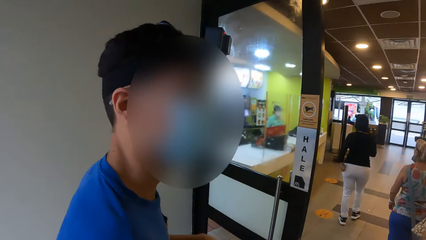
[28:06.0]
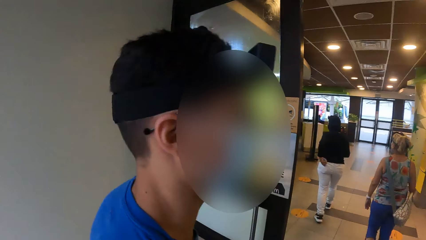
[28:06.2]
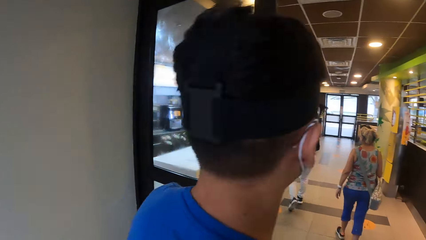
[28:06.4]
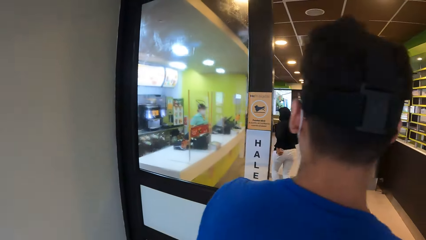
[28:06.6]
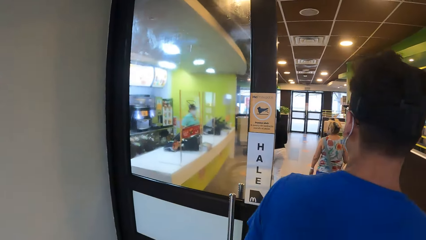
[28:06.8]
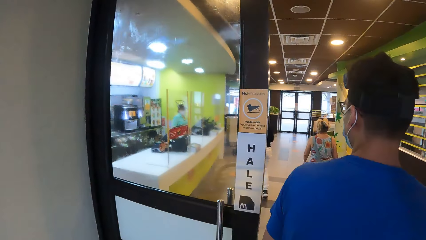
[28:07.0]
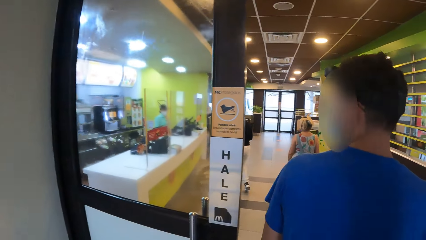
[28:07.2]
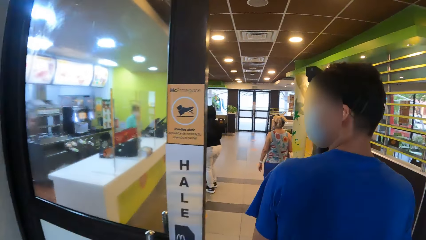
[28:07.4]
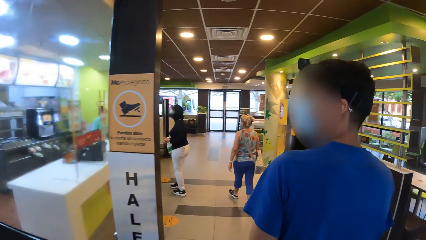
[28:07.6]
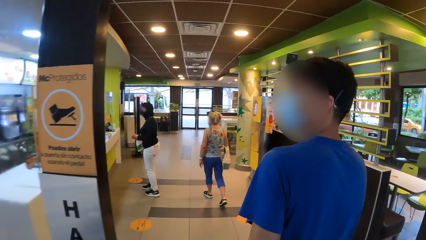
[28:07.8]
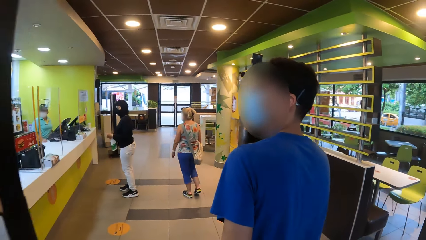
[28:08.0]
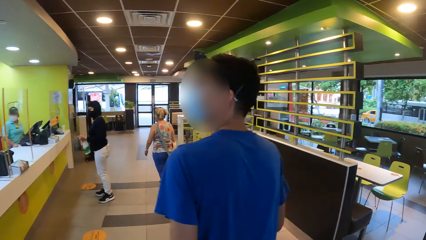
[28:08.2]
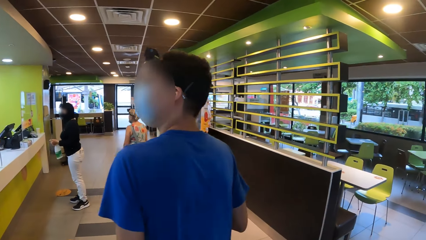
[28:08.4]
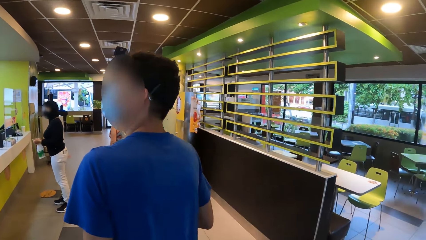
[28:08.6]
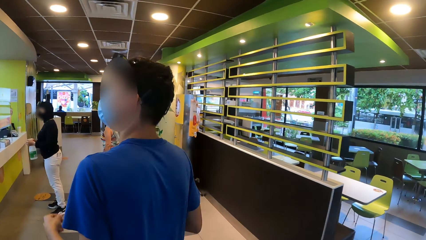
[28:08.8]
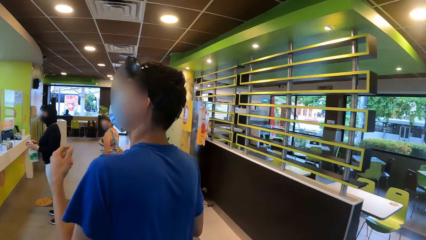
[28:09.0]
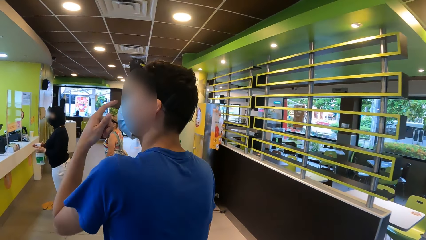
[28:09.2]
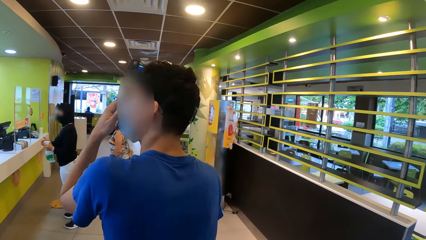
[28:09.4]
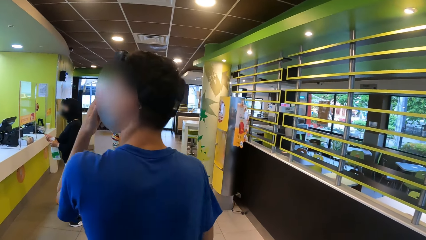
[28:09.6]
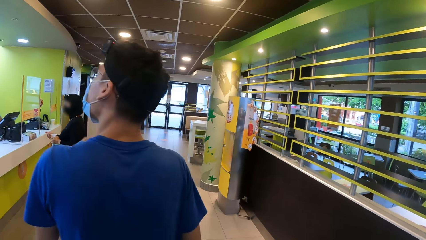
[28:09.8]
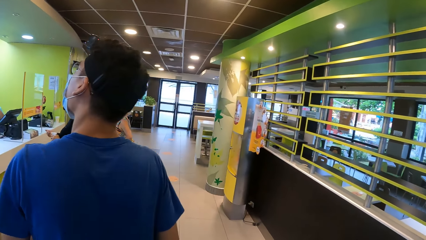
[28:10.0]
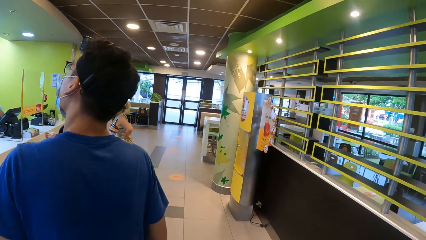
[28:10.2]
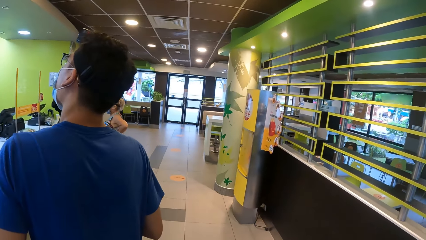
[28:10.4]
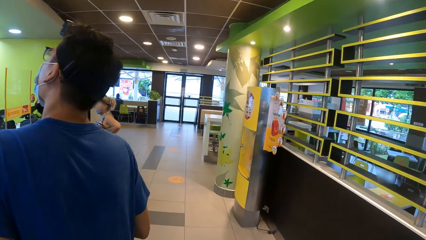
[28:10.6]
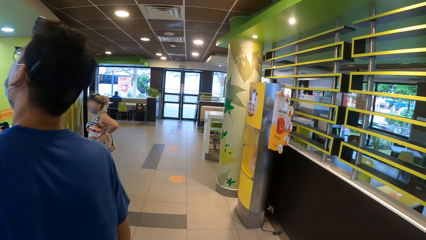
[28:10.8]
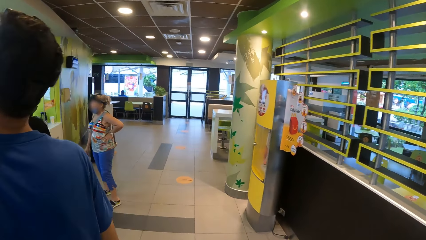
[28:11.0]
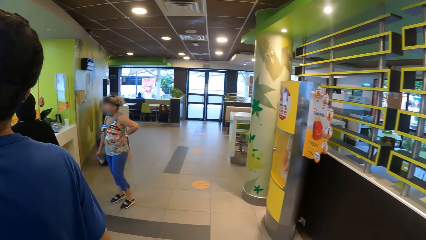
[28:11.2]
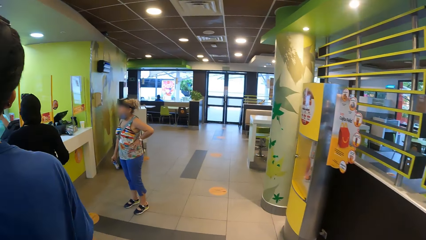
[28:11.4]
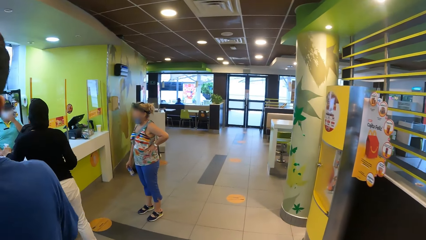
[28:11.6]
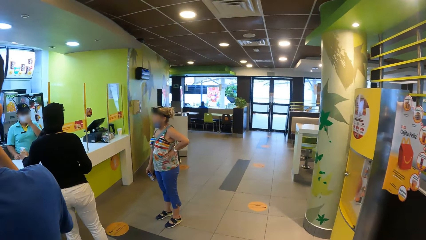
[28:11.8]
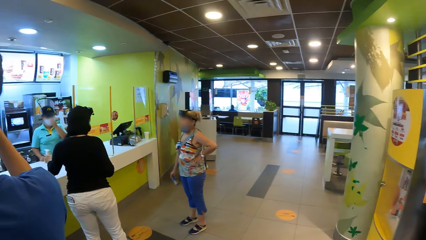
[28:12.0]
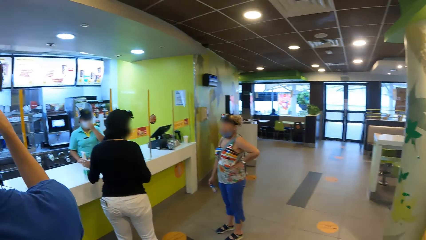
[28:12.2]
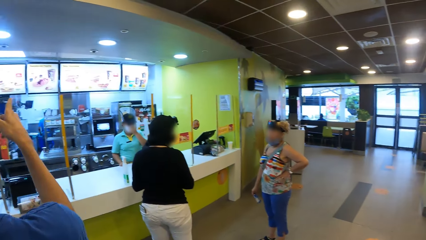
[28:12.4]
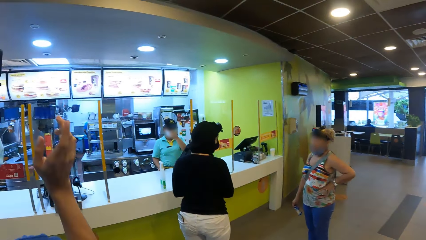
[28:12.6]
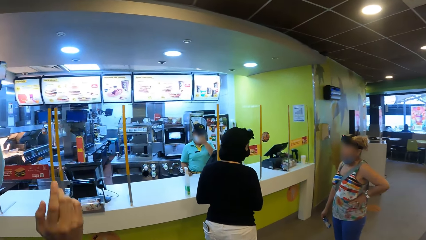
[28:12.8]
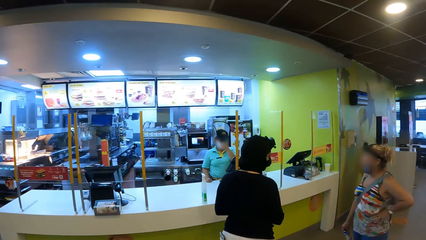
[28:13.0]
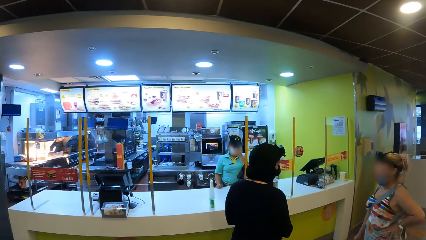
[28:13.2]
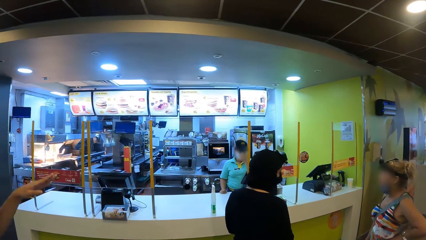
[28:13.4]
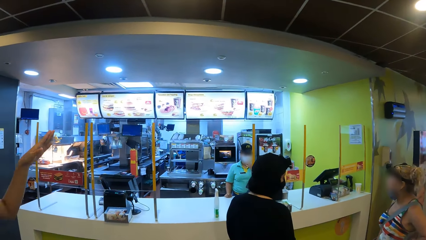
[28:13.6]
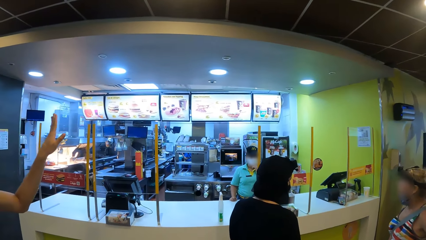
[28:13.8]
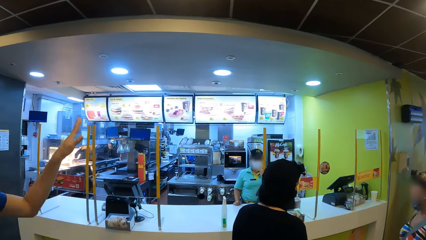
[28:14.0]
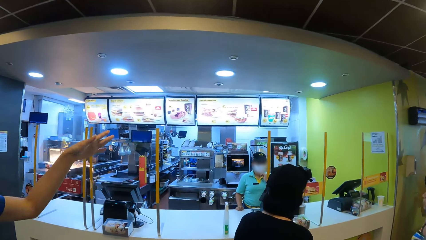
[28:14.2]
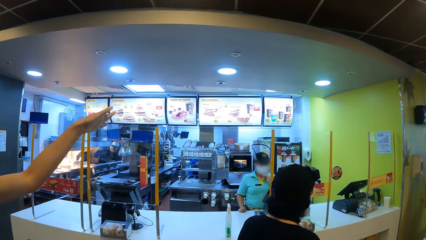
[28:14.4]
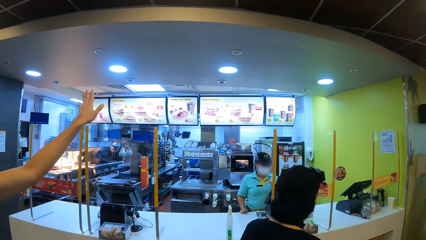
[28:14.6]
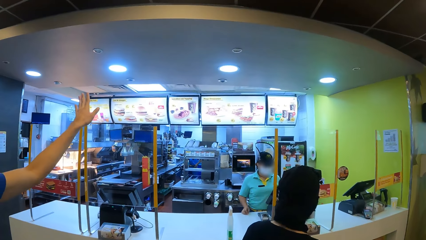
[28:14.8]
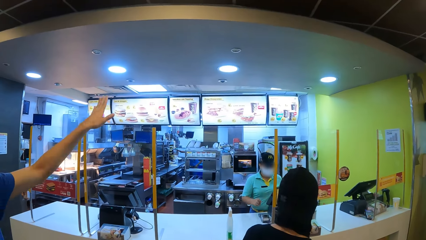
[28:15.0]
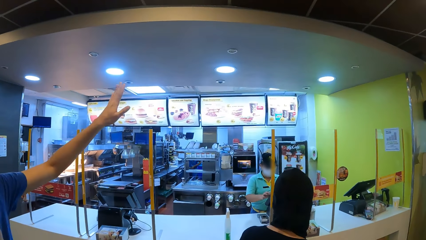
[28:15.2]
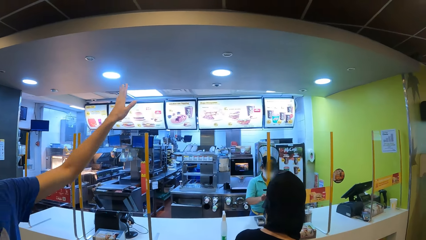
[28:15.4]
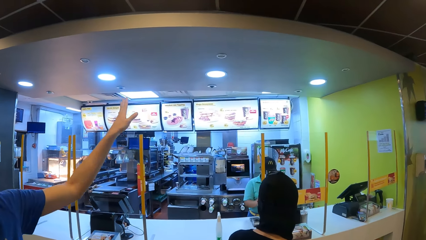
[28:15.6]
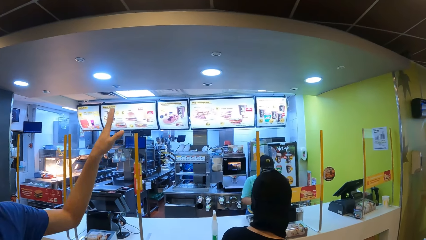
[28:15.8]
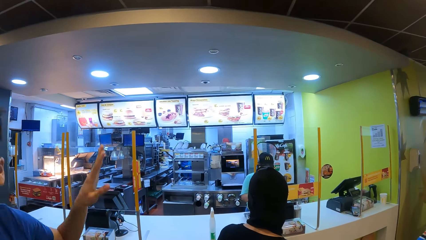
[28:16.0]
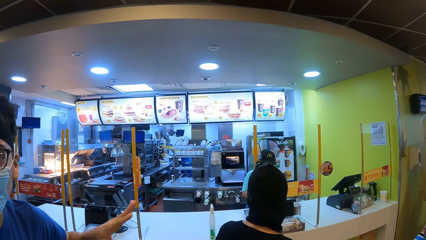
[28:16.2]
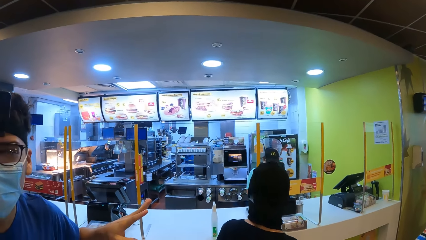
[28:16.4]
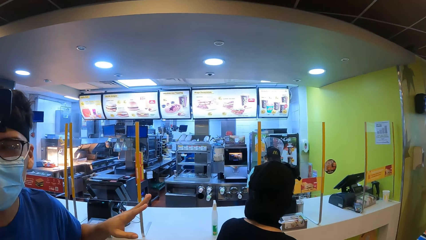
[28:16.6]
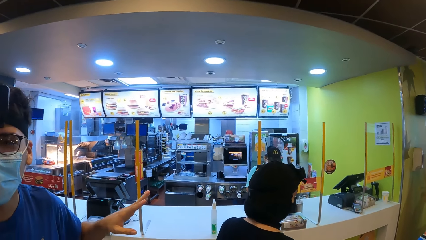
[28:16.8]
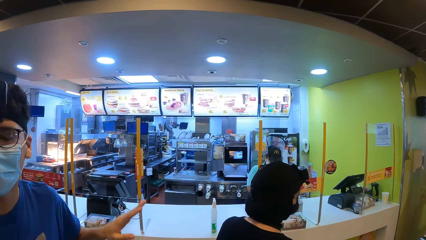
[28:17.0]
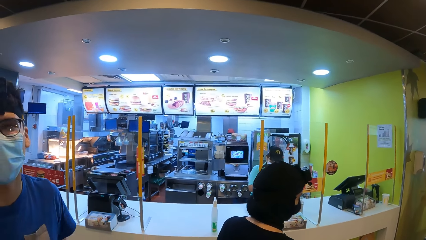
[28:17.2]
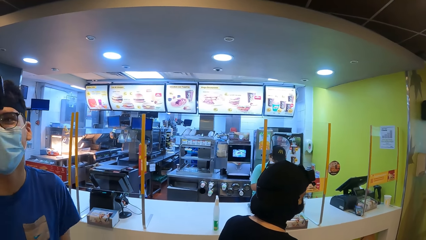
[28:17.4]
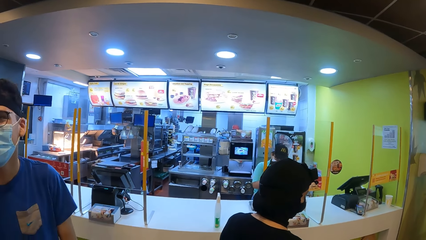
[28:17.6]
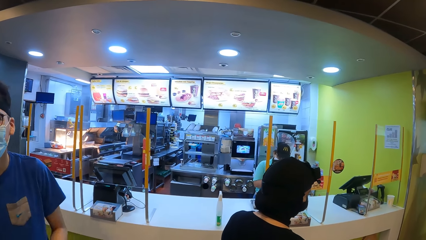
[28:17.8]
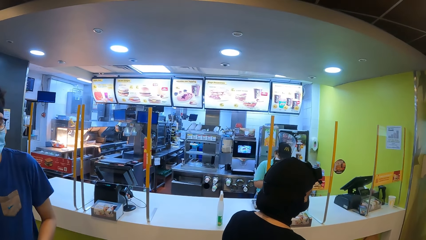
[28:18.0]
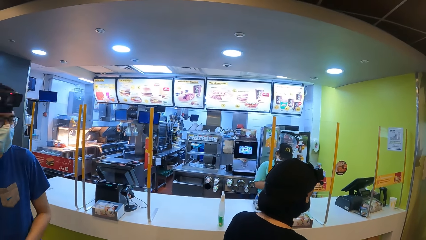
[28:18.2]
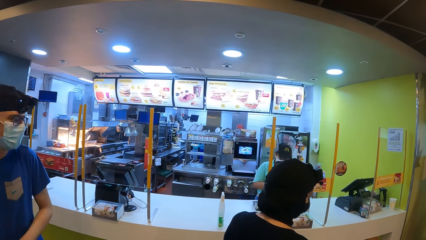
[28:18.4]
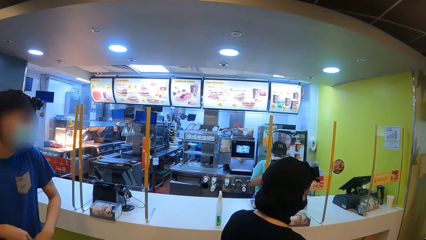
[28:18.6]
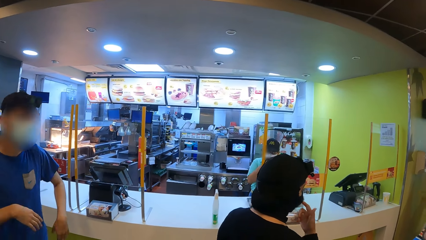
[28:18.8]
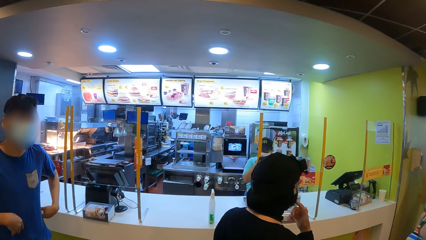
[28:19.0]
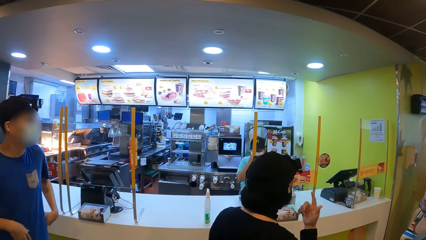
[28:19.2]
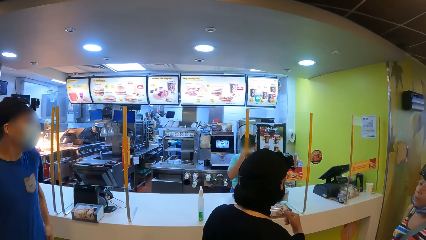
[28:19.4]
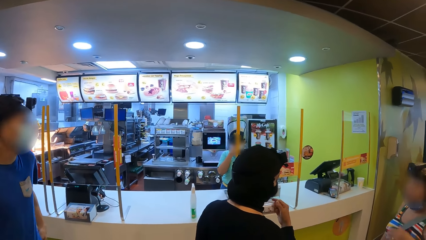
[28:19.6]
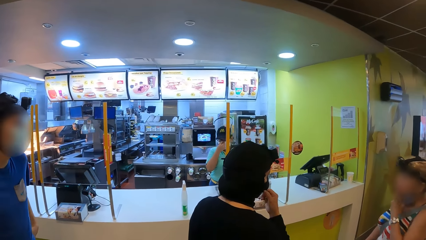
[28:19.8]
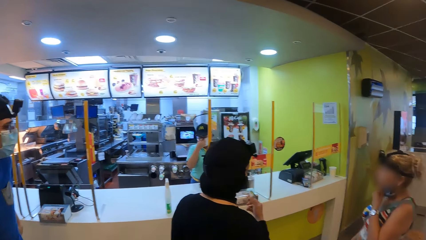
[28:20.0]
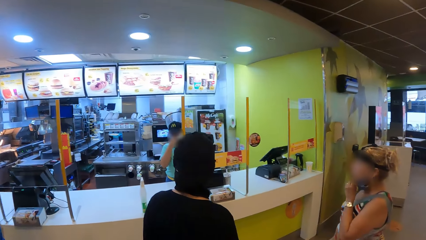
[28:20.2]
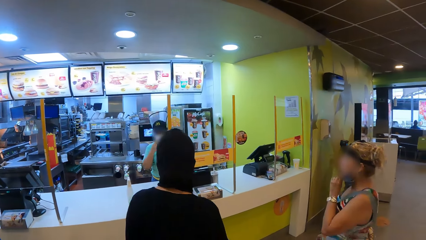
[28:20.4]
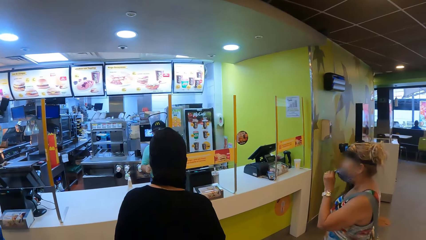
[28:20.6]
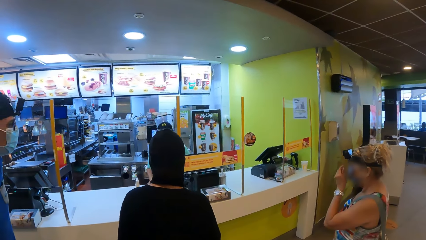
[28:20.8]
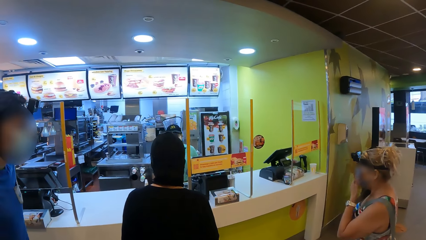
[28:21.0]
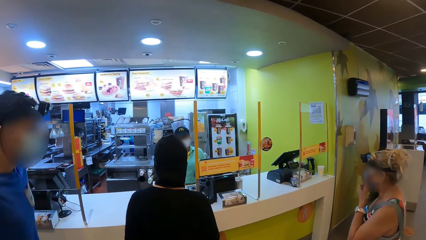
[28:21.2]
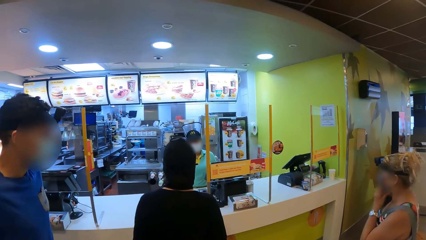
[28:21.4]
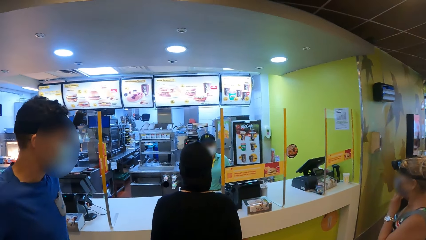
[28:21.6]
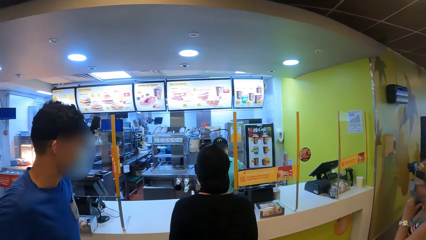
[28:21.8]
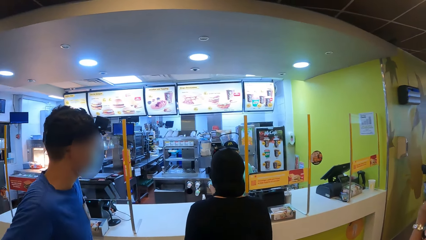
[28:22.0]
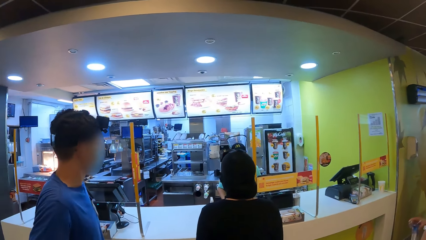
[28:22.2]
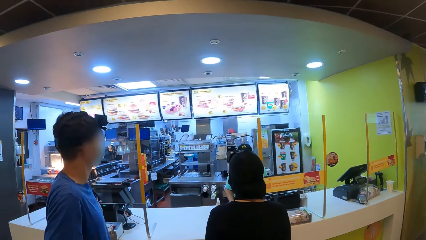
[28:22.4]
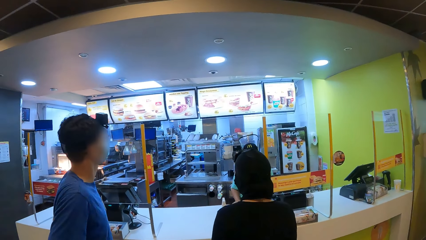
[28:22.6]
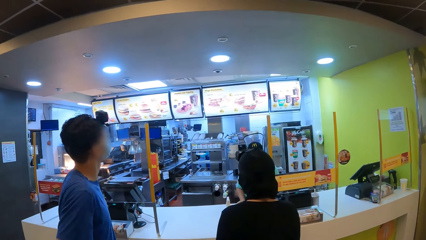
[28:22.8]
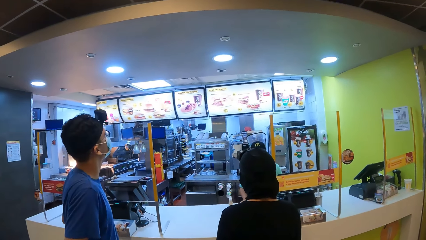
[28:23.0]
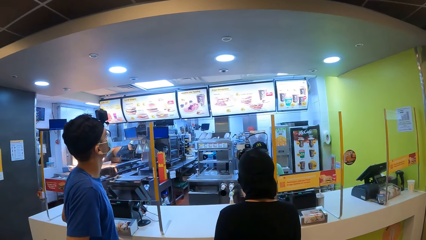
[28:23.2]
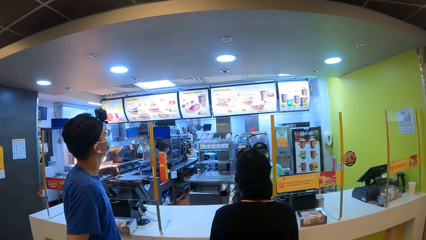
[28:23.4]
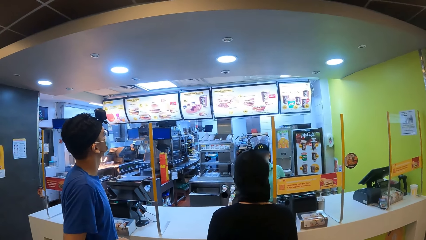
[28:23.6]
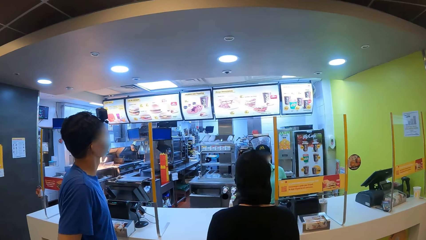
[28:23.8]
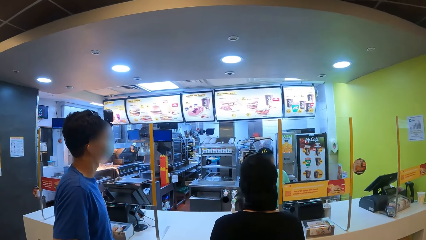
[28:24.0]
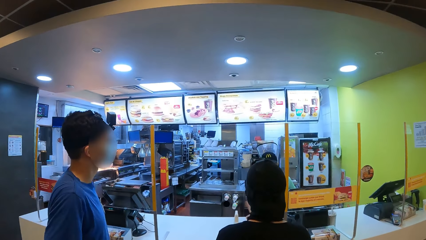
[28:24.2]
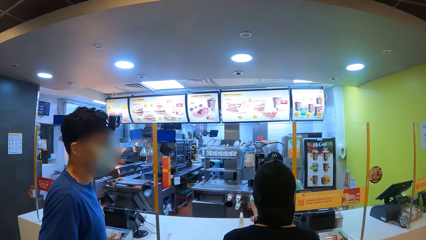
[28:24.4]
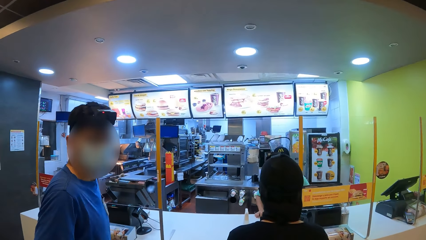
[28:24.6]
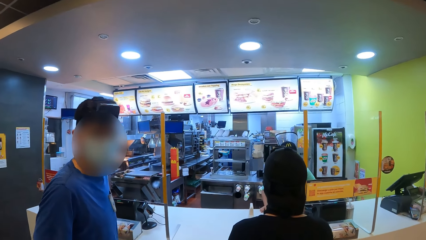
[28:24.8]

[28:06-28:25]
A woman touches the cloth. The camera wearer walks. A man touches the face. The woman squeezes the spray. The camera wearer walks around. The woman puts the spray down. The man signs. The camera wearer looks around. The woman interacts with another woman. The first woman signs. The first woman interacts with a third woman.
